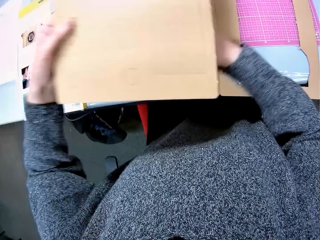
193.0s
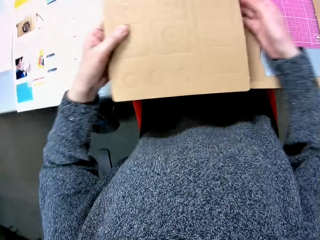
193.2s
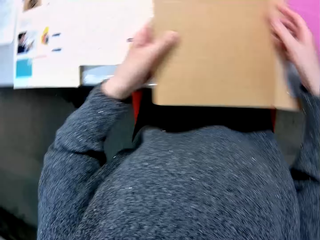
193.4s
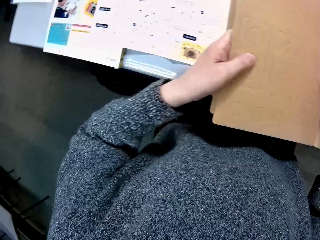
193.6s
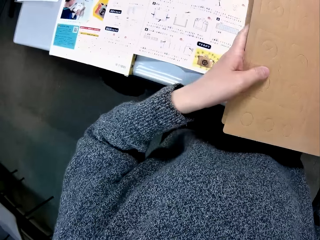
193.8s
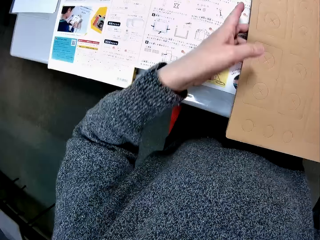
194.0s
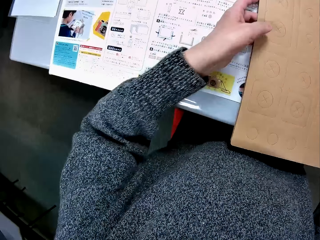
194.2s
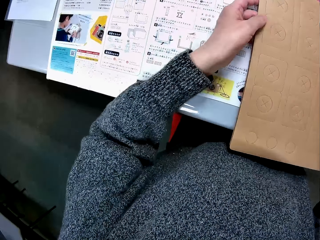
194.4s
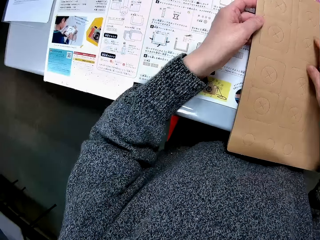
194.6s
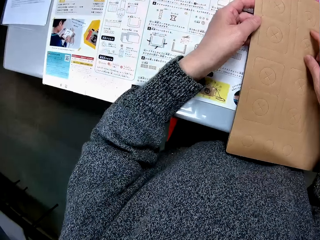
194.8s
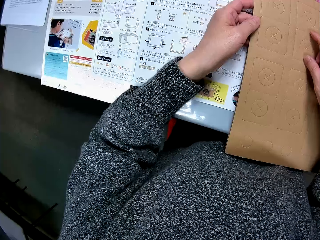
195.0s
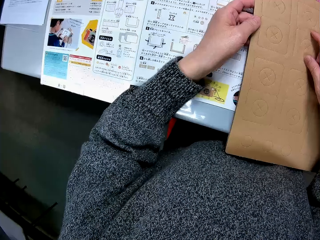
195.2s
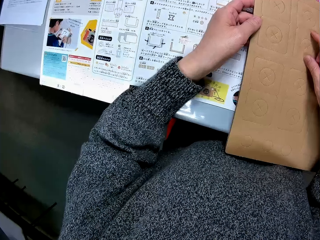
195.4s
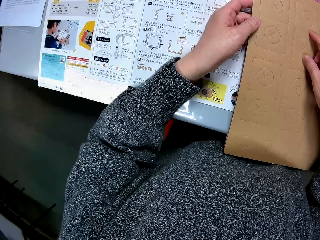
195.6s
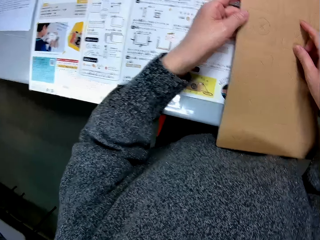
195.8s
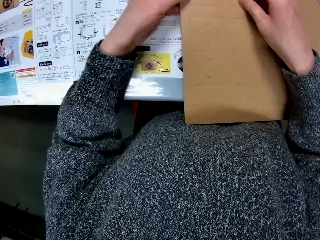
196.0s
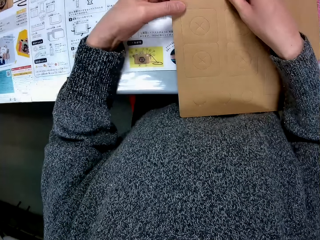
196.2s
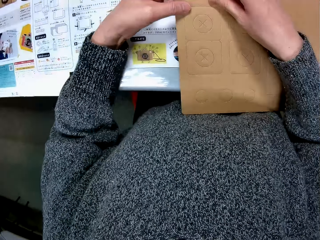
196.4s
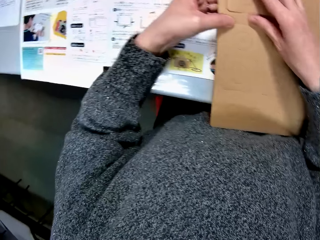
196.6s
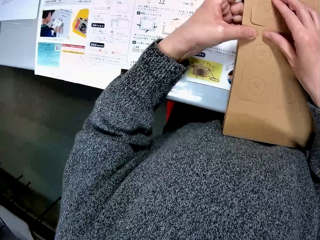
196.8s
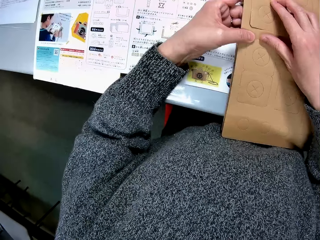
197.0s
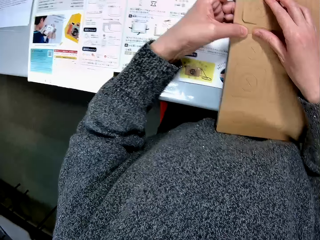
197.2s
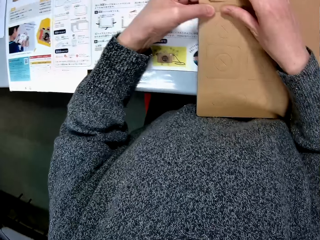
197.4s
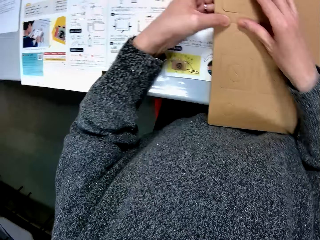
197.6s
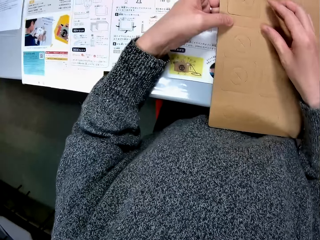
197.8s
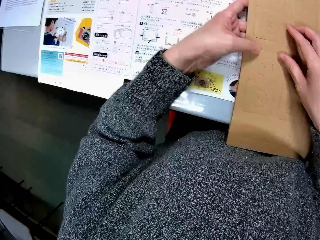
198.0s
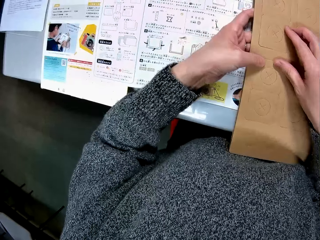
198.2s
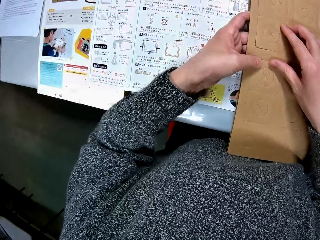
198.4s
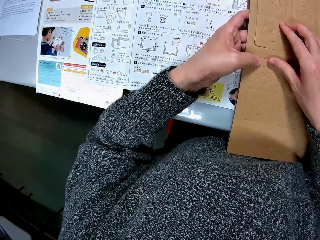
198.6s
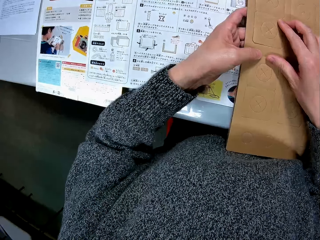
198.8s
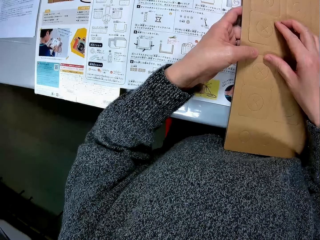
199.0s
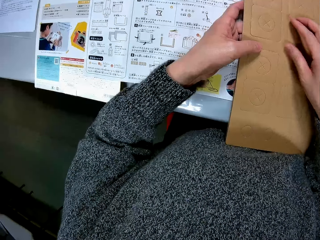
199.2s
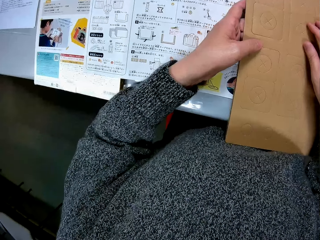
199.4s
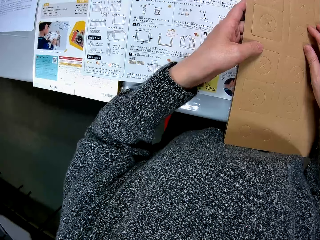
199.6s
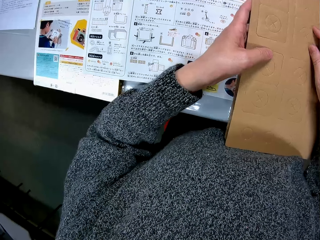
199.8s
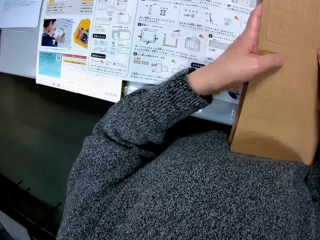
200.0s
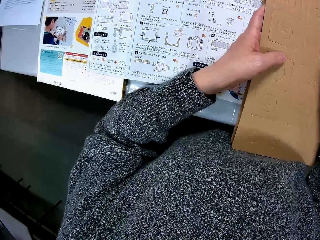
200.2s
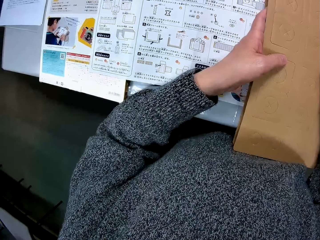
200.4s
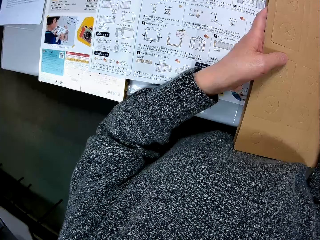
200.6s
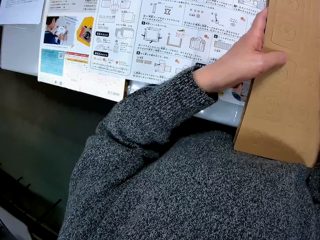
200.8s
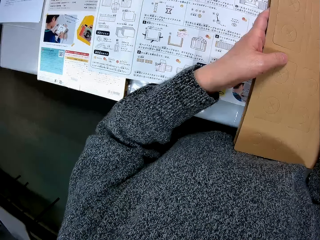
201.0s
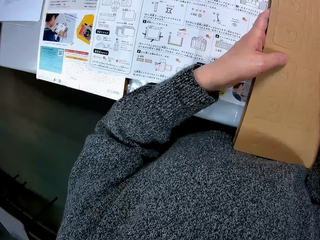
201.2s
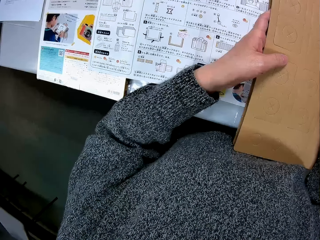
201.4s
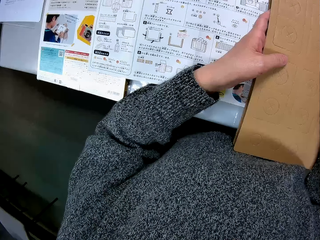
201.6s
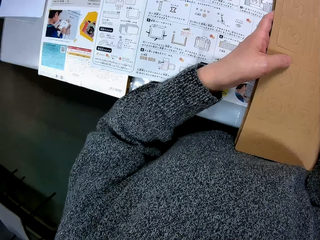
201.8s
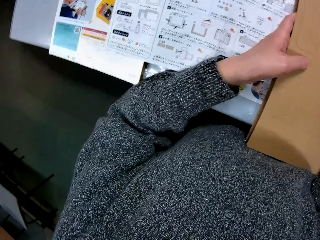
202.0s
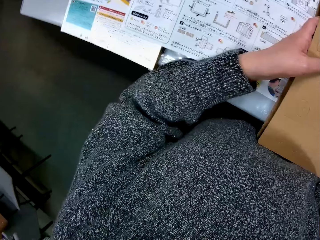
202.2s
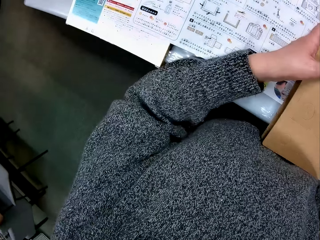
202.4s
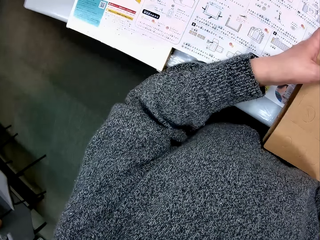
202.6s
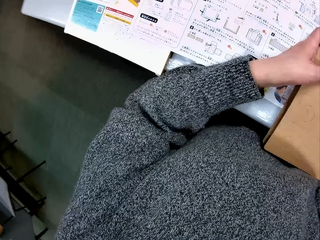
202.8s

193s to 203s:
The camera wearer folds the puzzle piece or cardboard. They move a hand around the puzzle piece. They look at the cardboard.

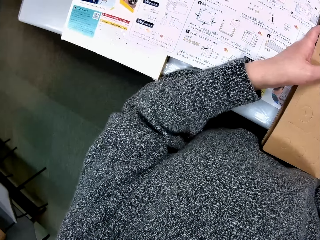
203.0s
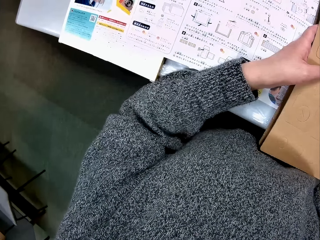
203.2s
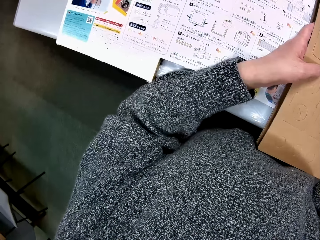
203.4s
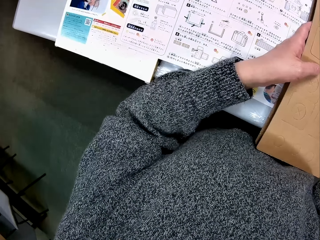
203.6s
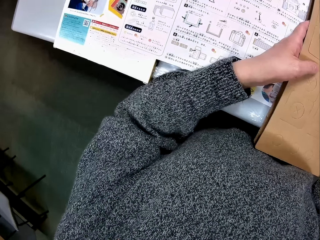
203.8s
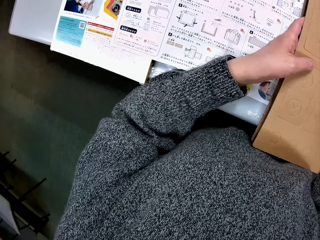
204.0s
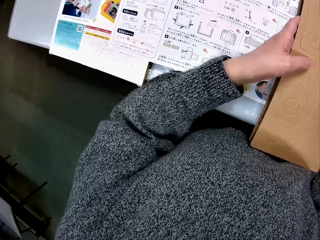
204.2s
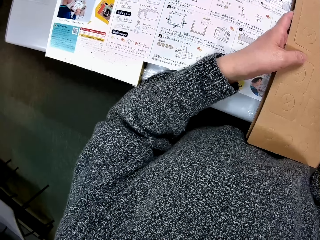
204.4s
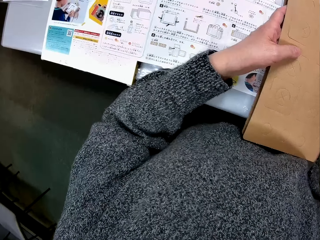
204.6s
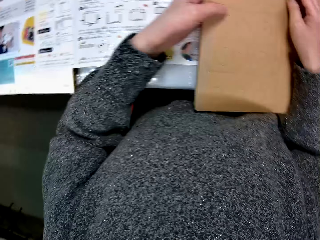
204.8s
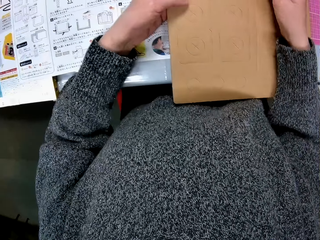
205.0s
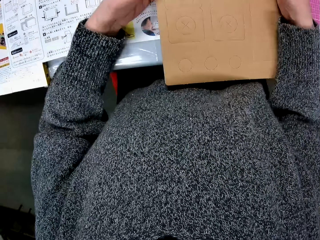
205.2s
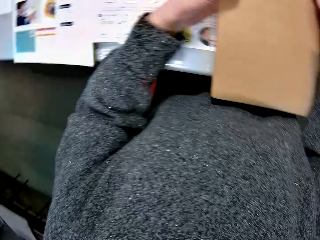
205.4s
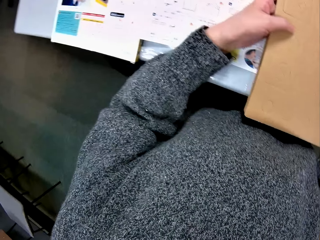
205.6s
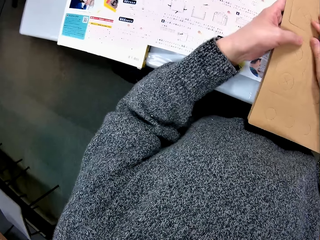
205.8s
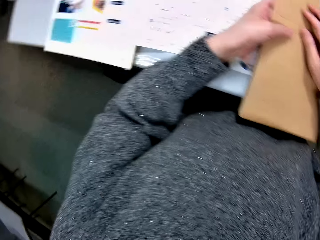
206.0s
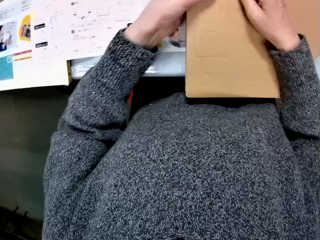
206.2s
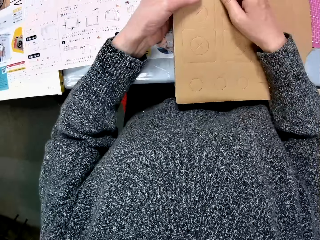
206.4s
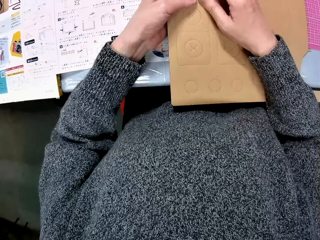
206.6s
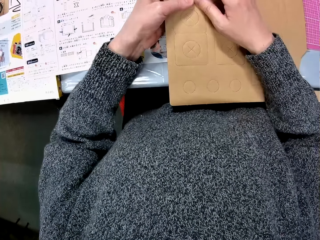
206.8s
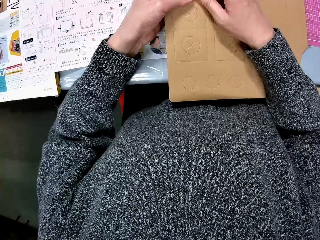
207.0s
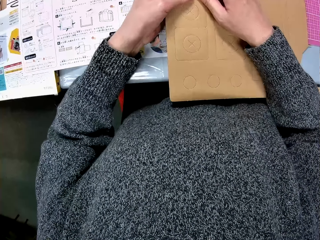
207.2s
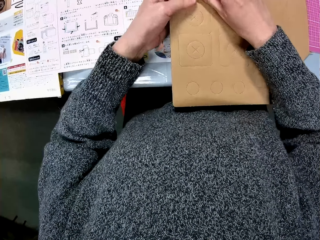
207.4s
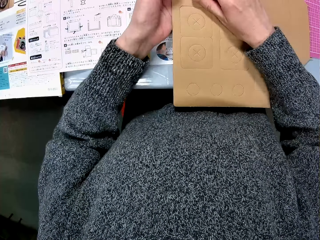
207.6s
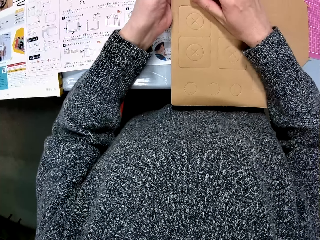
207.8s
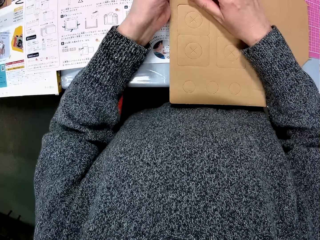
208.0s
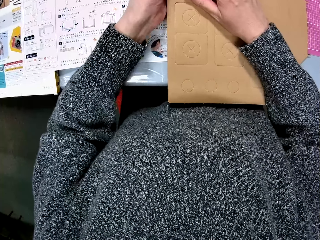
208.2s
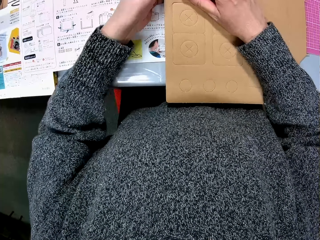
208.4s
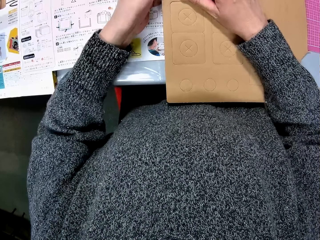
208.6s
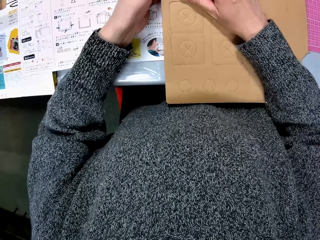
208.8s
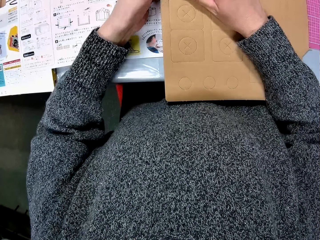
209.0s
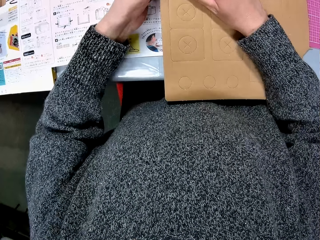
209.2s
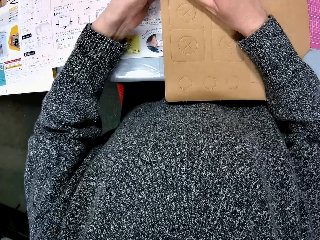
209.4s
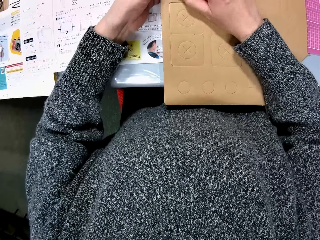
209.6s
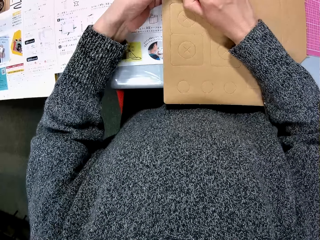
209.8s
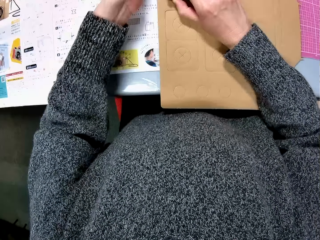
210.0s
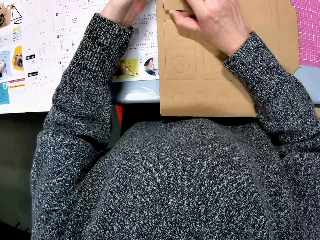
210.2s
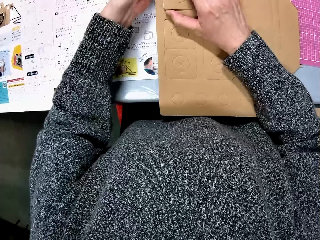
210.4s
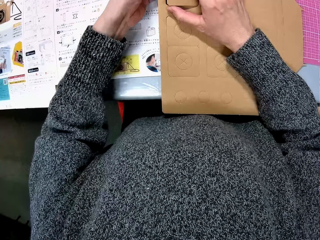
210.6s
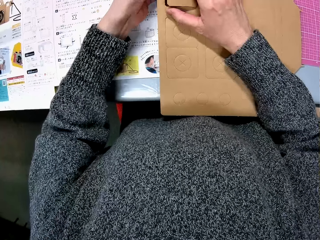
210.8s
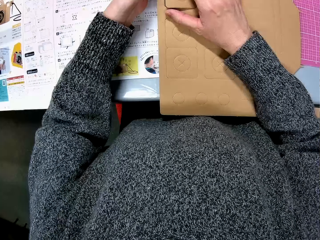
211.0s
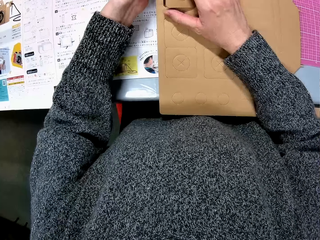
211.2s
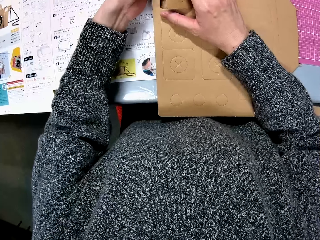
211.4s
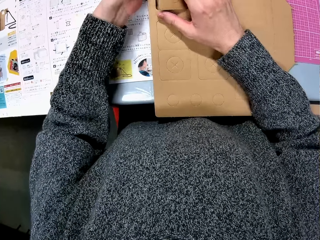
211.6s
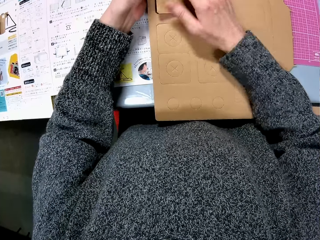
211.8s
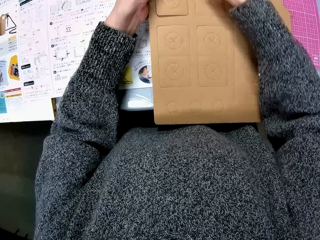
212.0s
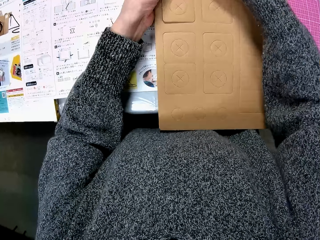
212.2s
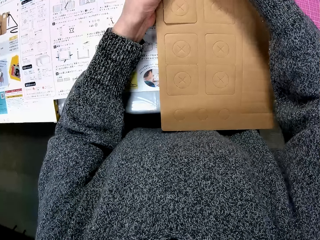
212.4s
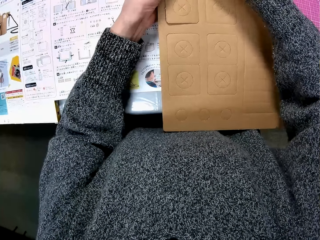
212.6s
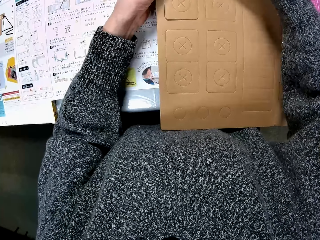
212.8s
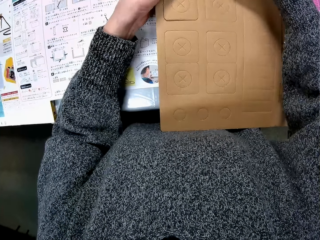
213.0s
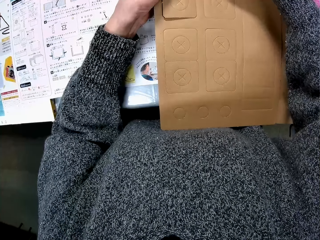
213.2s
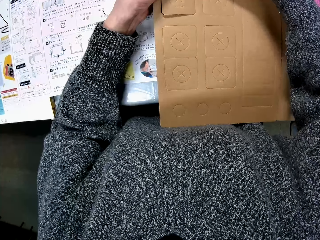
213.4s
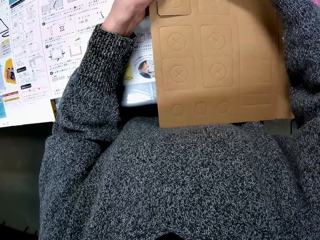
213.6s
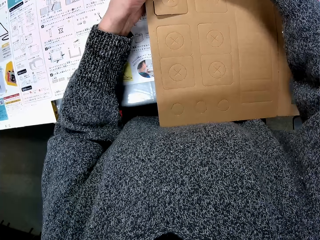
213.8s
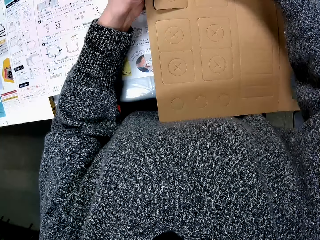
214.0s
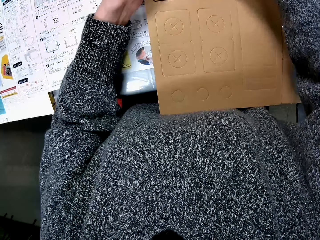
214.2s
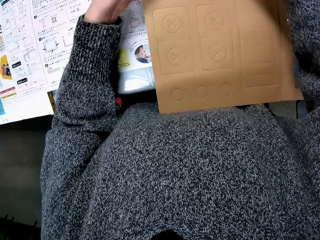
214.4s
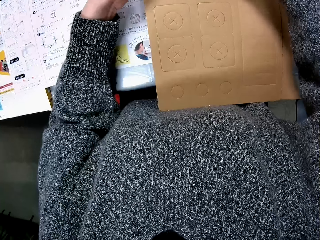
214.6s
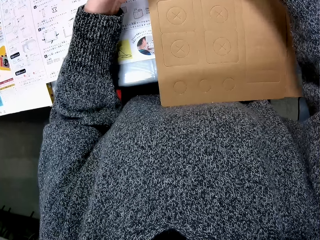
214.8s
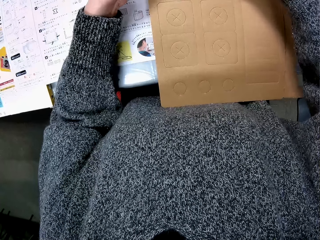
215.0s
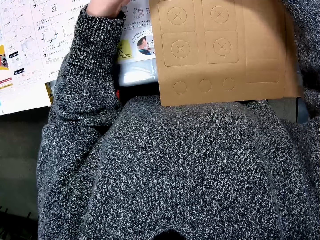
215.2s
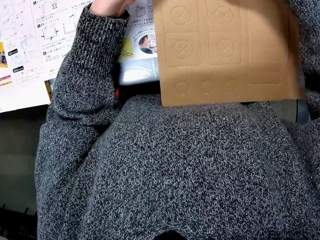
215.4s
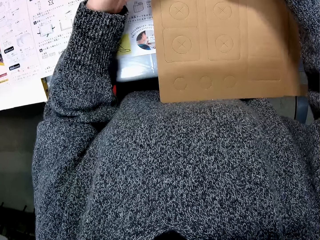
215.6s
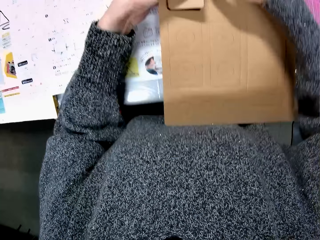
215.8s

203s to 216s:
The camera wearer studies the drawings on the paper. They remove a cut-out part of the cardboard.
